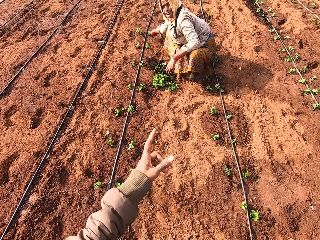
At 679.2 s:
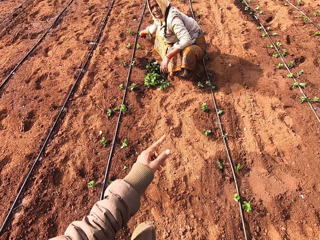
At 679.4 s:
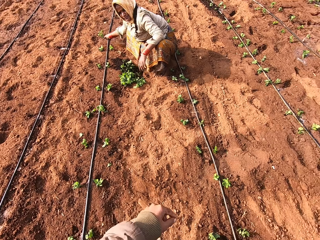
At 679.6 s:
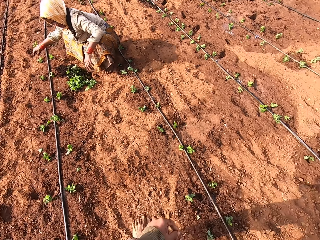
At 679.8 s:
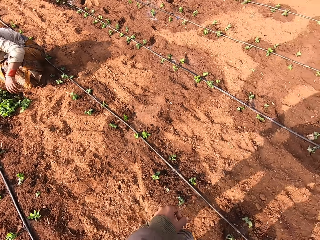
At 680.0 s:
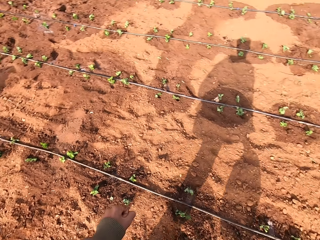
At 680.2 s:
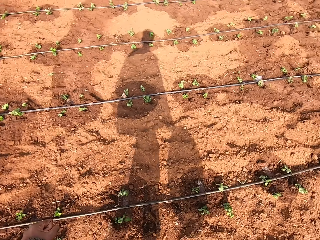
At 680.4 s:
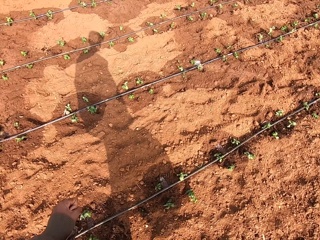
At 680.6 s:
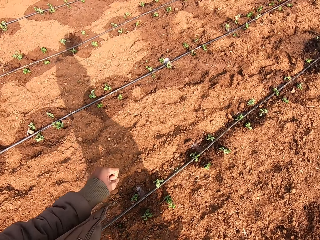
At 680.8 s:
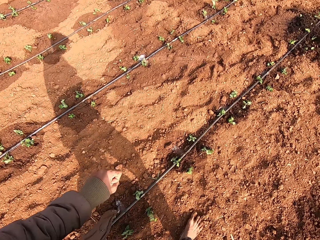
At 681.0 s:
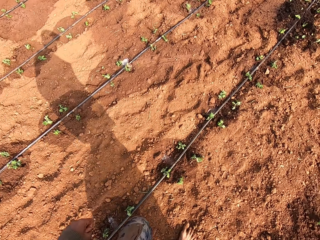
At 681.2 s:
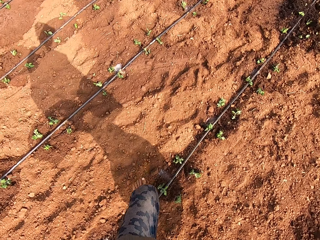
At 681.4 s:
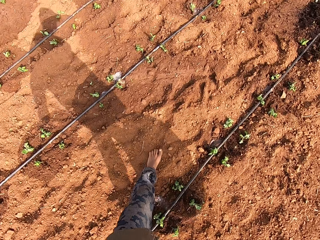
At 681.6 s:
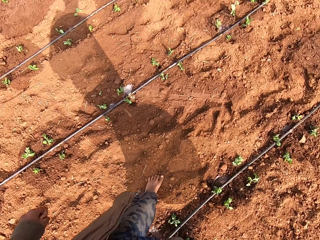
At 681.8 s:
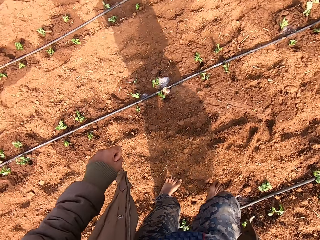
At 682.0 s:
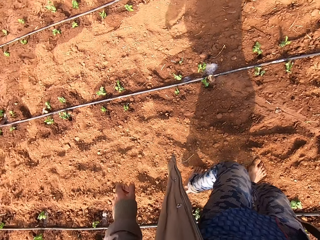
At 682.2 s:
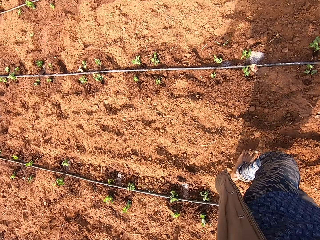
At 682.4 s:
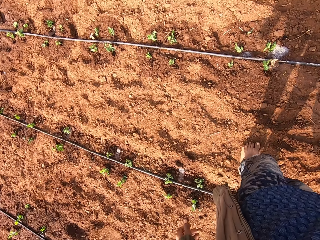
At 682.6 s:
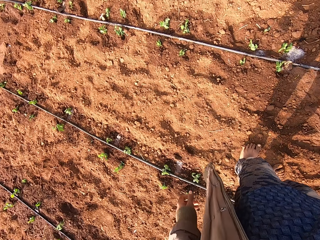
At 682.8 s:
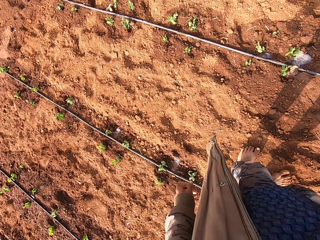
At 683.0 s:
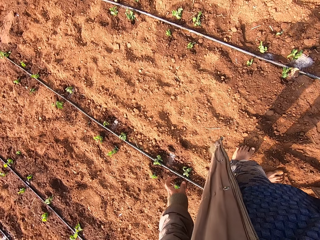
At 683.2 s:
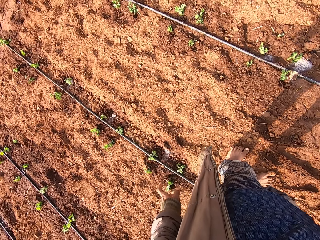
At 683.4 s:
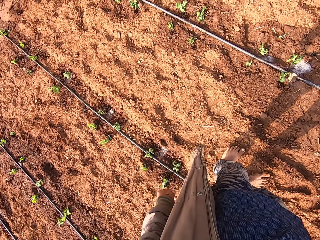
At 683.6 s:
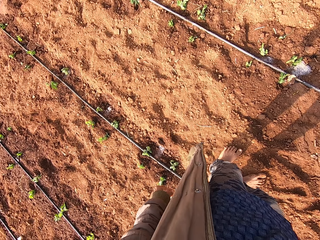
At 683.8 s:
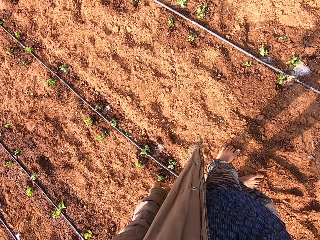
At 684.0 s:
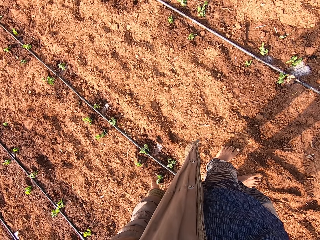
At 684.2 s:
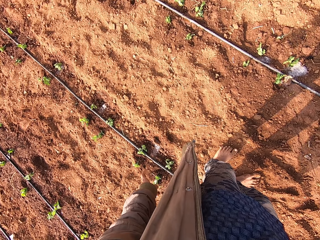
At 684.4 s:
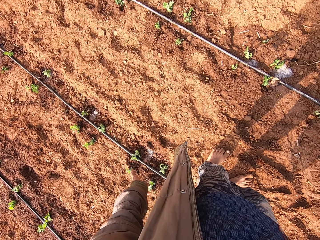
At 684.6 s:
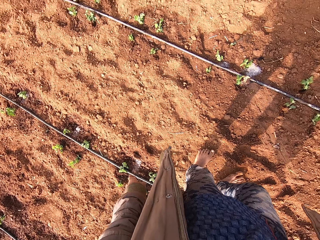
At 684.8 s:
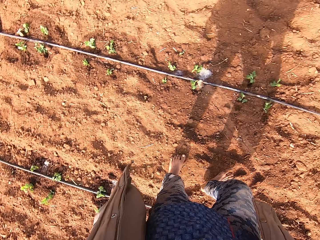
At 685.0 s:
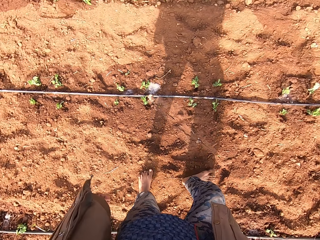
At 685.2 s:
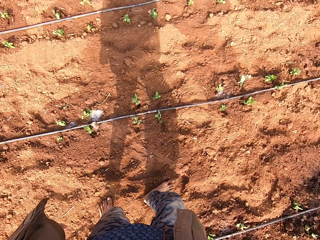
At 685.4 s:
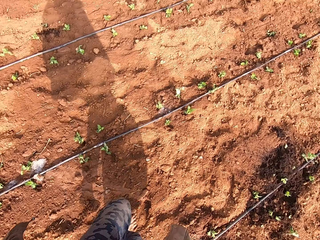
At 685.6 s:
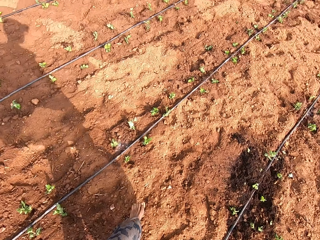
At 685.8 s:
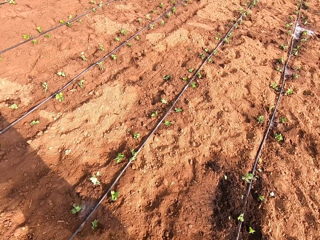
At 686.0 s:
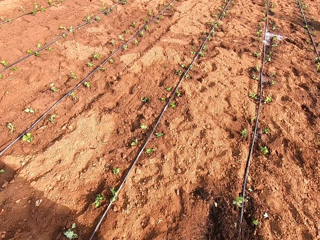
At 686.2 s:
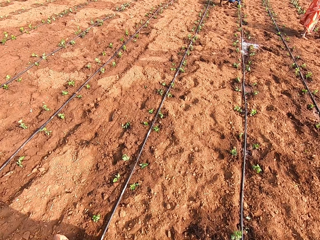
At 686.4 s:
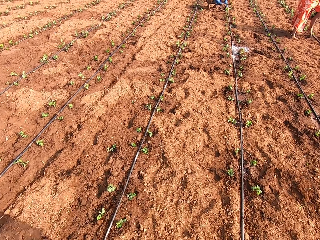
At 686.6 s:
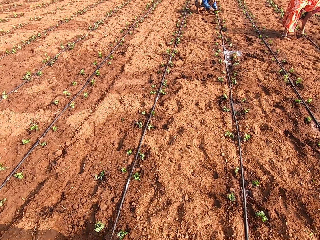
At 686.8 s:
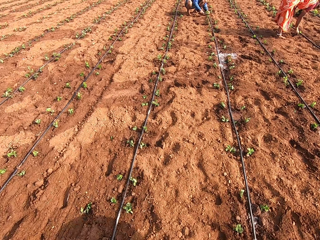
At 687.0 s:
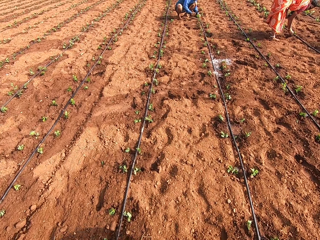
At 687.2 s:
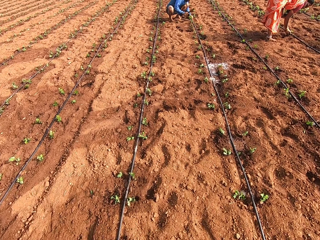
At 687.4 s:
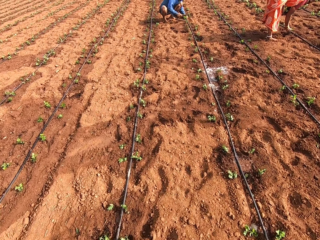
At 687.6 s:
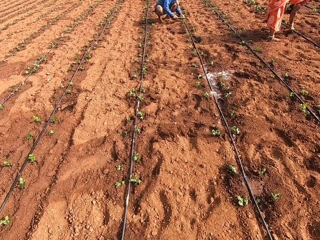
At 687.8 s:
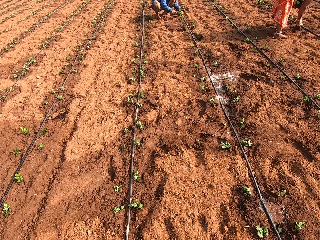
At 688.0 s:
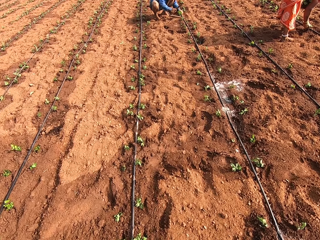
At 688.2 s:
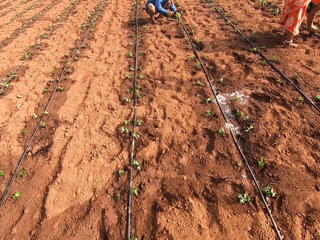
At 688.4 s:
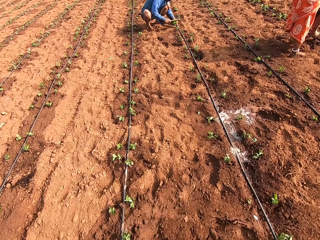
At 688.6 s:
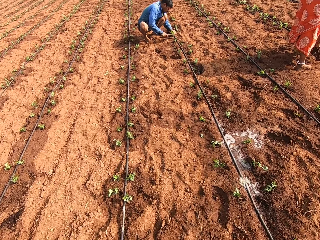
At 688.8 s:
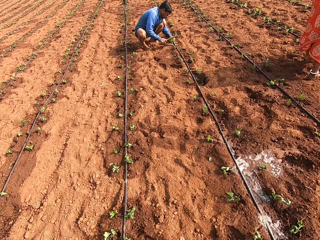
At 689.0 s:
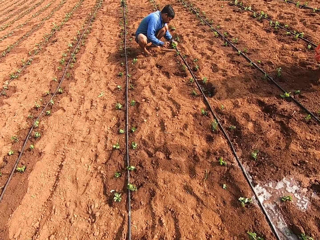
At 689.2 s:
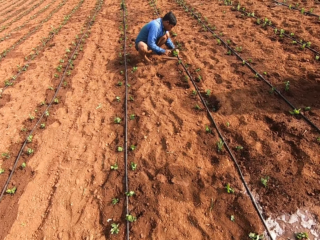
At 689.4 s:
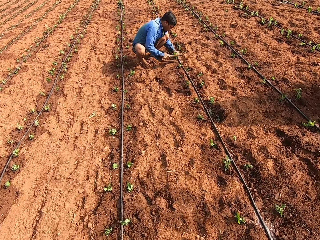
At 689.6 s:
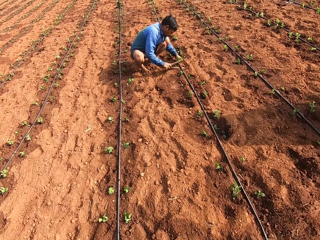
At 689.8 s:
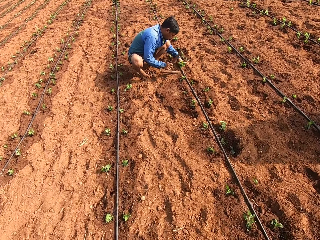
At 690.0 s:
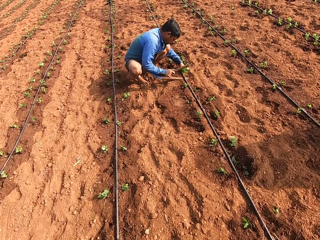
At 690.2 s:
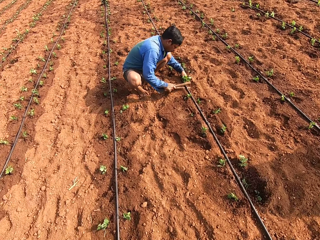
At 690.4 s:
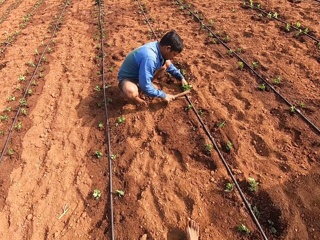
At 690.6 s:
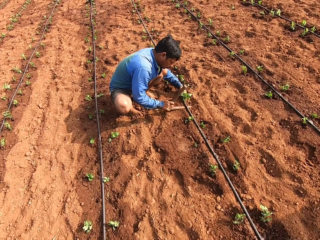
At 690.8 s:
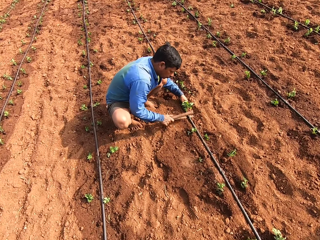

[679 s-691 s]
The camera wearer points at the woman with his left hand. He walks. He turns around. He gestures his left hand. He walks. Another man hits a pipe on a piece of wood on the ground with a piece of wood in his right hand. Another woman puts some plants in the soil with her right hand. The camera wearer talks to the other woman.

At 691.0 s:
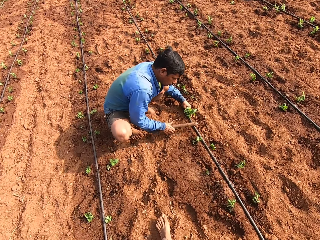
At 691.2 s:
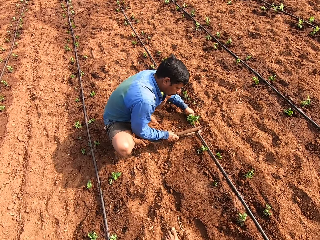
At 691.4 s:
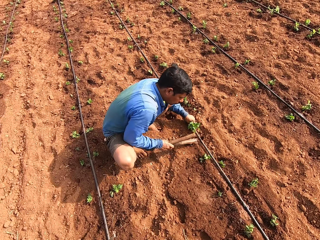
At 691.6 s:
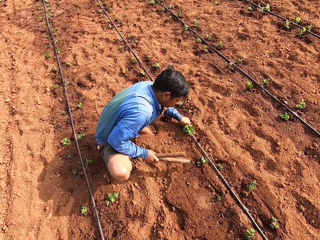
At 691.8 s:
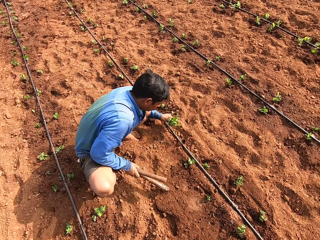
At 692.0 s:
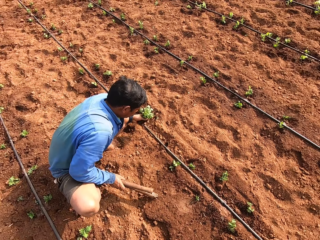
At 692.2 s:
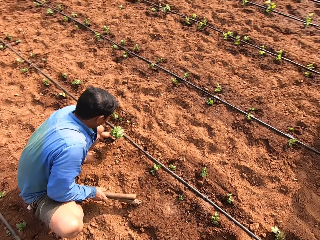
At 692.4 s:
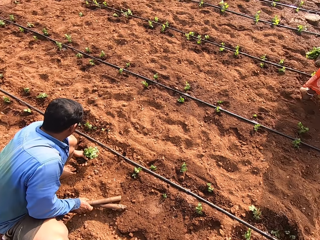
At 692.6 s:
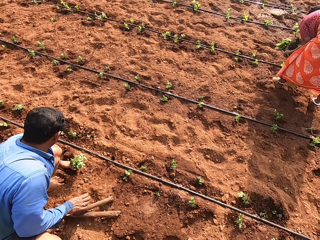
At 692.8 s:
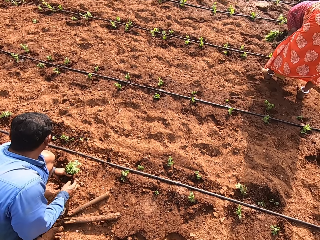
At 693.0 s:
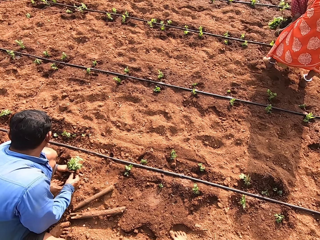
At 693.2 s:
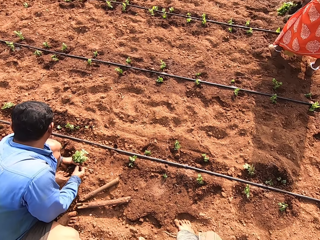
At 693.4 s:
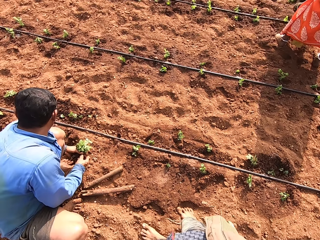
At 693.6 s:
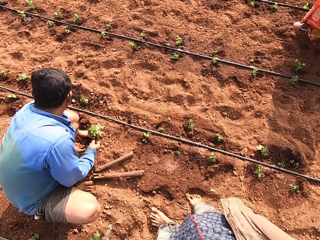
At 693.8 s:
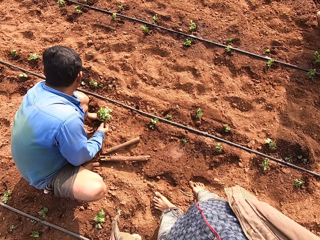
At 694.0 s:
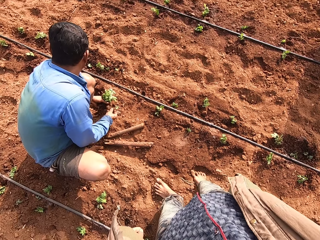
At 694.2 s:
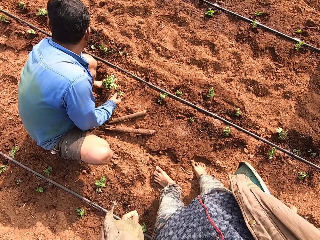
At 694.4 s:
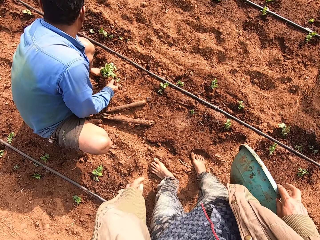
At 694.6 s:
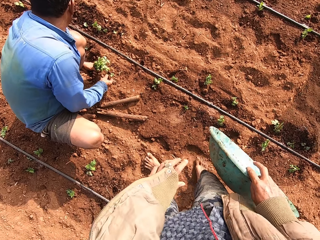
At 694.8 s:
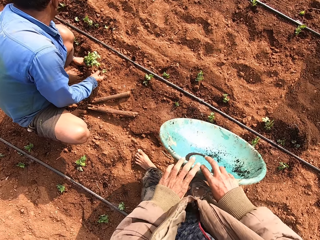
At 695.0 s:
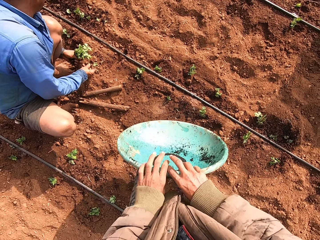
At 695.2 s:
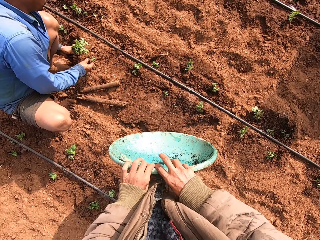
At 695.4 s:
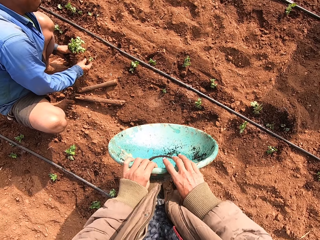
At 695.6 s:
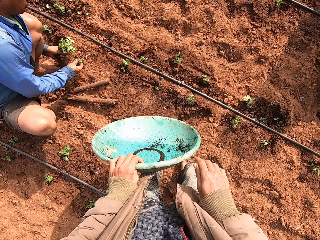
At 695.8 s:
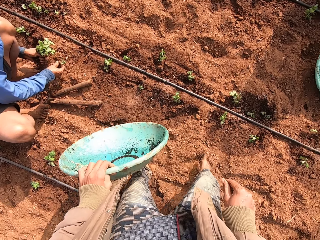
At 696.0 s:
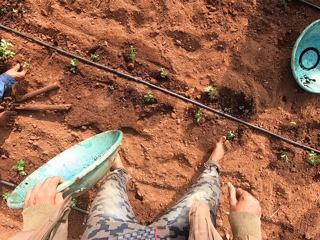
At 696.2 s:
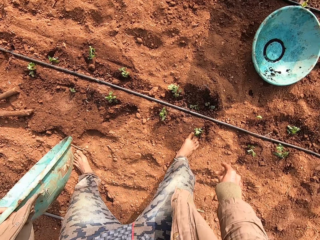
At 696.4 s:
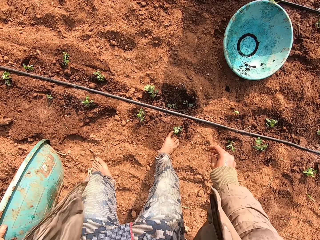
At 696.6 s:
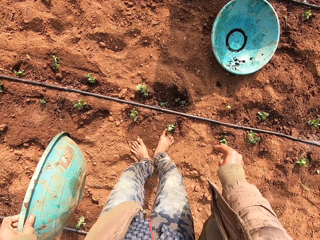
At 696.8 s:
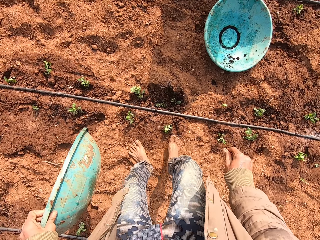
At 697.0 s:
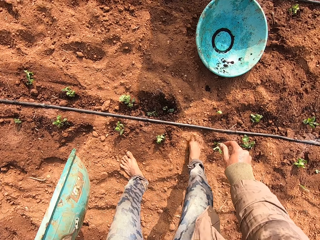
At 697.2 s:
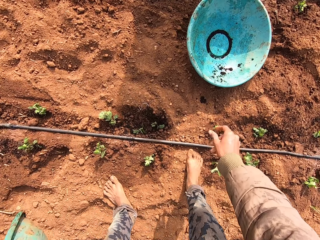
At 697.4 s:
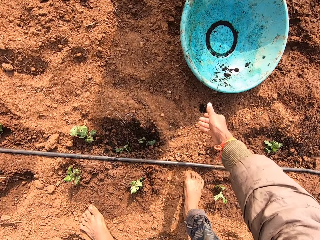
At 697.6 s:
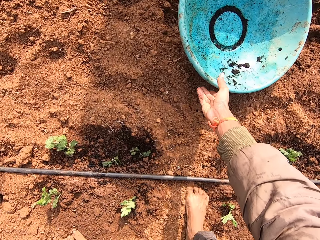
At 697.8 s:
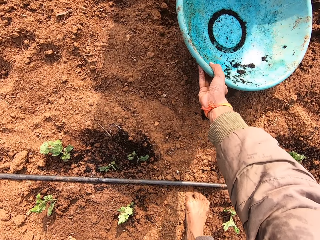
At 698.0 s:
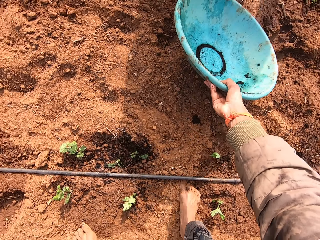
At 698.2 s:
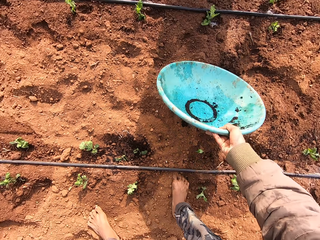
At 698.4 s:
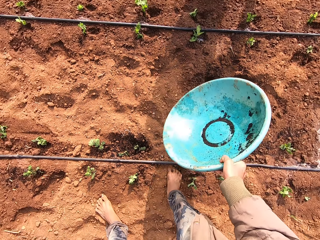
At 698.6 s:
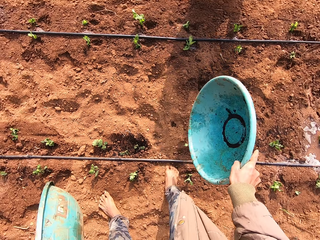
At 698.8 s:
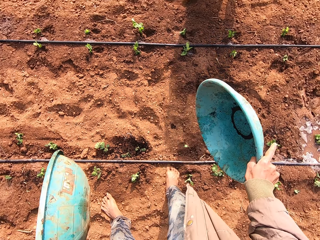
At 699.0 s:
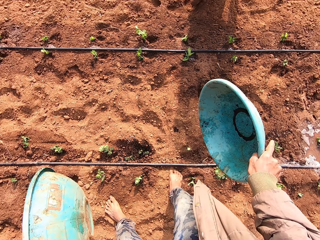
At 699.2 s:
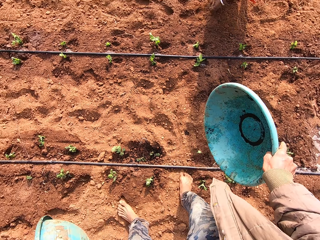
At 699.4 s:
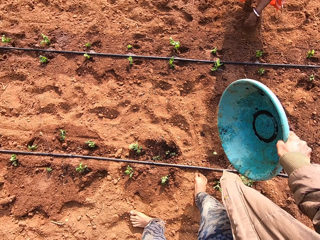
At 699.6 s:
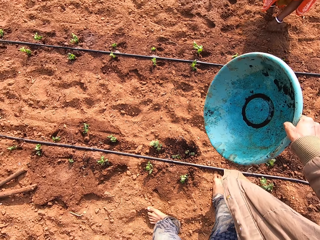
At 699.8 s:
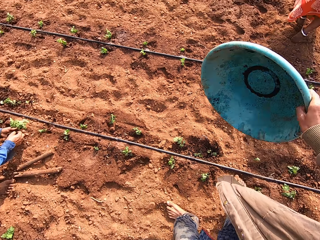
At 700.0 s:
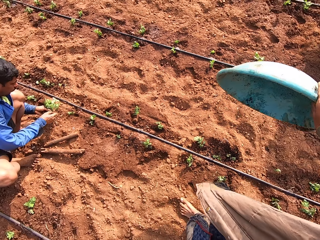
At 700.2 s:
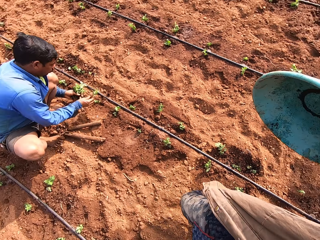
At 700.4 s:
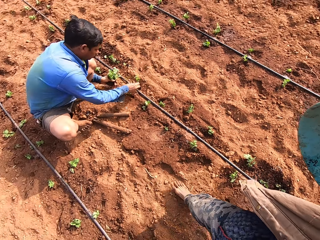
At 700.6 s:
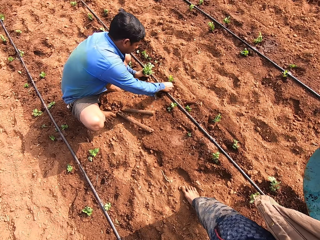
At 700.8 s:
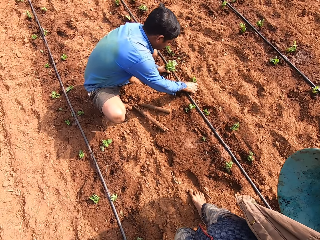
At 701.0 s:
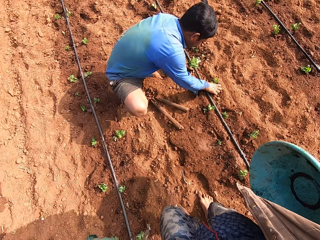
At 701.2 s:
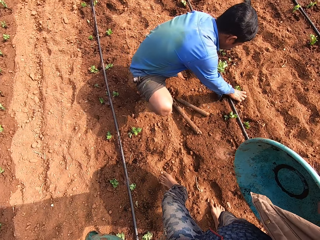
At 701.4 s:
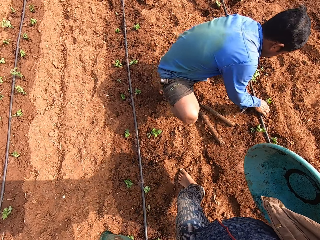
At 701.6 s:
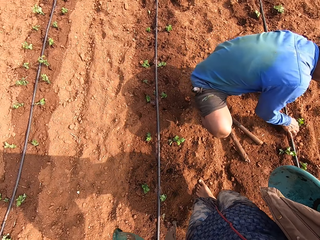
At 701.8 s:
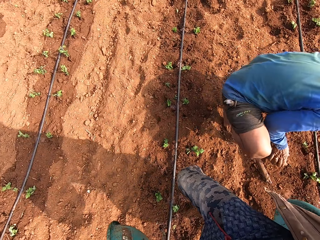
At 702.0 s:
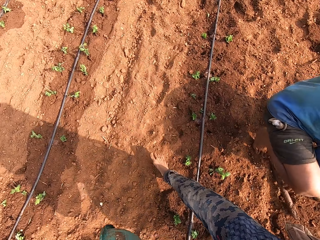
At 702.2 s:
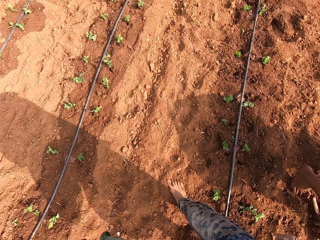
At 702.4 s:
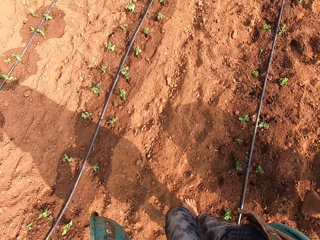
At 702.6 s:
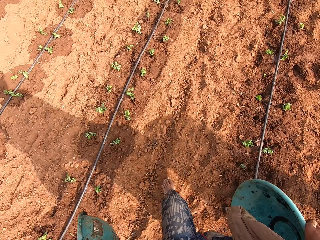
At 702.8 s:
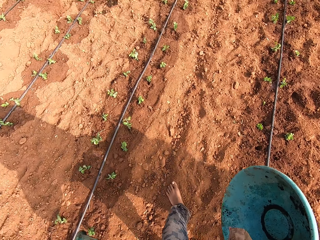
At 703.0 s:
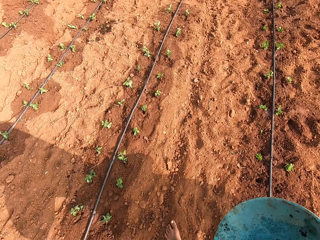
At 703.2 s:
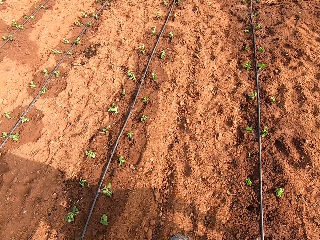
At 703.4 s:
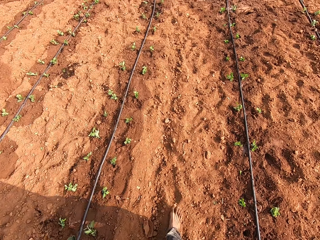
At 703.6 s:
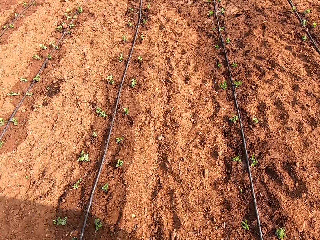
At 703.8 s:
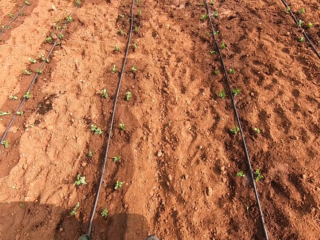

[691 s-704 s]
The woman talks to the camera wearer. The man picks up the piece of wood from the ground with his right hand. The man passes a plant to his right hand with his left hand. The camera wearer turns toward the woman. He passes the bowl or basket in his right hand to his left hand. He picks up the bowl from the ground with his right hand. He shakes soil off the basket. The man puts a plant in the soil with his right hand. The camera wearer walks with both baskets.
